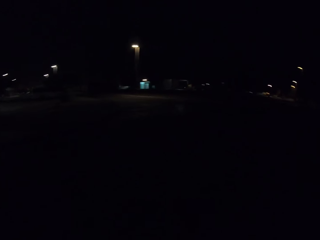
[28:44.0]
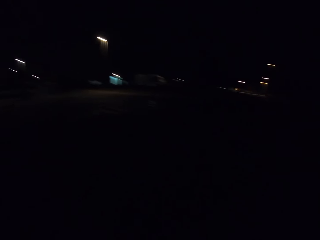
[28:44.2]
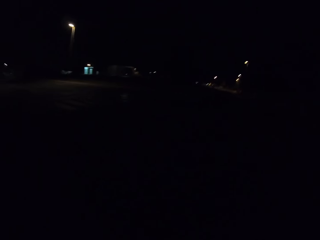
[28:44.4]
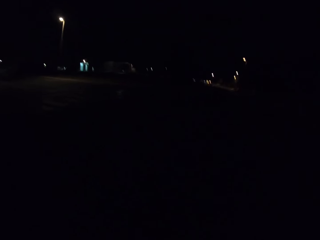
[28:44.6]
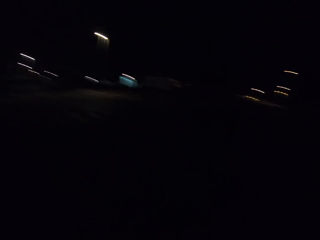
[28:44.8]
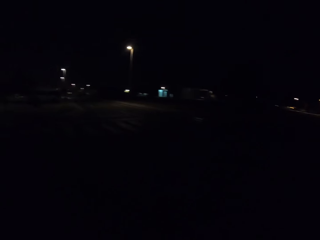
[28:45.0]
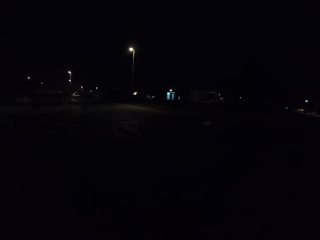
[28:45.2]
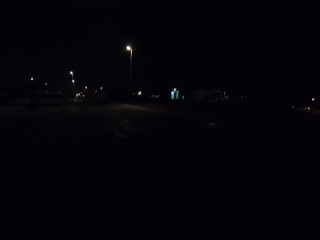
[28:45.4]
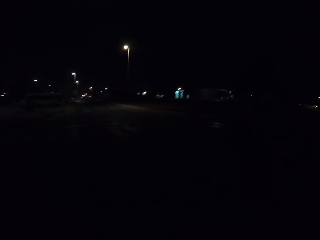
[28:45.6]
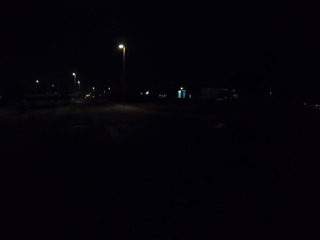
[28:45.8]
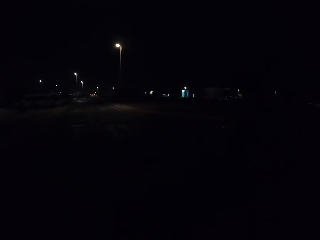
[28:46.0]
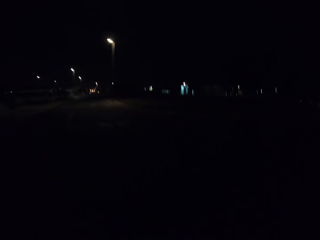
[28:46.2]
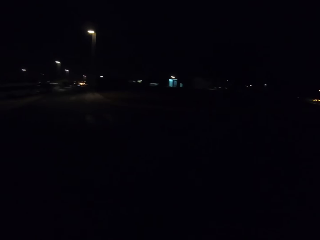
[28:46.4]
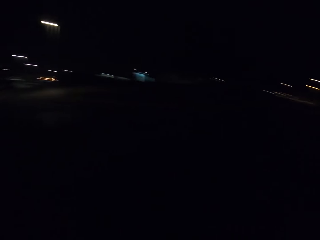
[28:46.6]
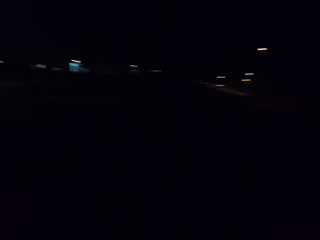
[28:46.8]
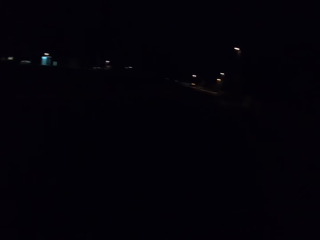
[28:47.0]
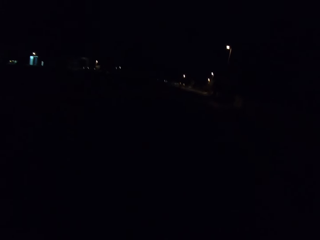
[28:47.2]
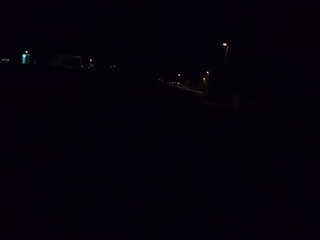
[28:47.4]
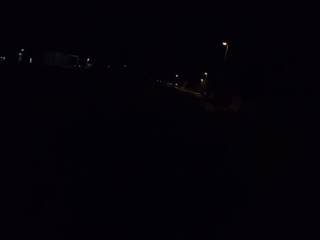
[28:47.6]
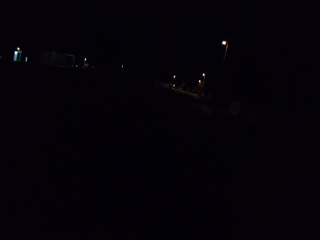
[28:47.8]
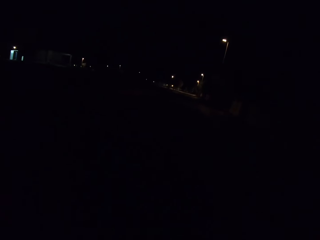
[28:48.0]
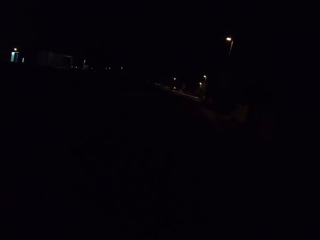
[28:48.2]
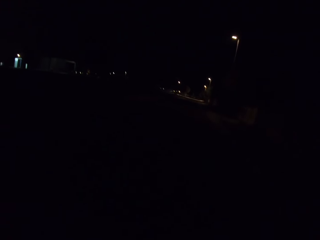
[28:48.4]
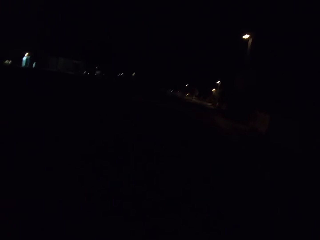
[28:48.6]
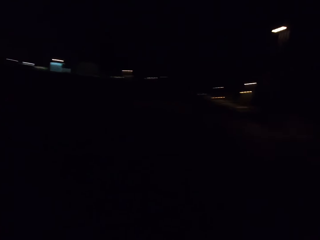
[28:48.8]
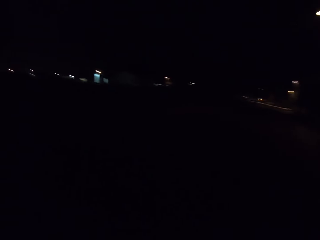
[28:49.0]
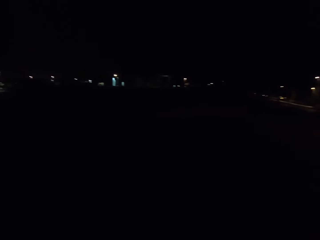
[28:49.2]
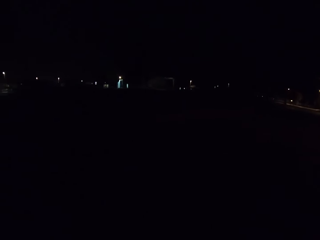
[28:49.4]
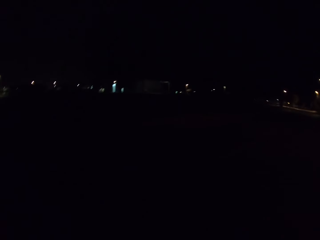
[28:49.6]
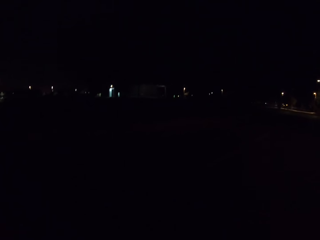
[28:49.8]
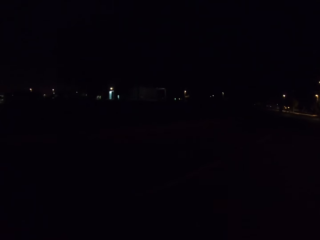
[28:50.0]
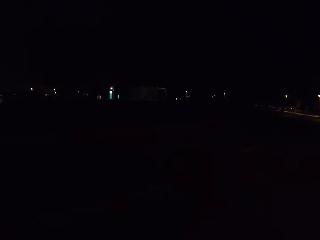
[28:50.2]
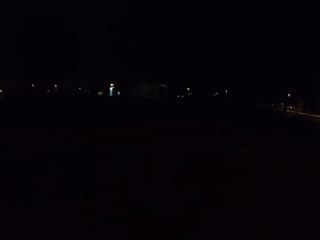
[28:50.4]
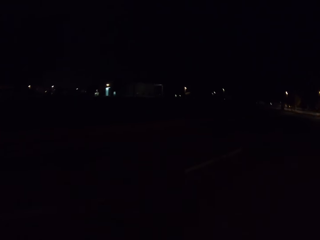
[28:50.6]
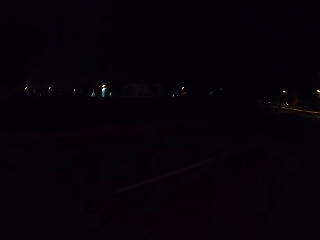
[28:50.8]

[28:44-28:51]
The camera wearer rides the bicycle and looks around.

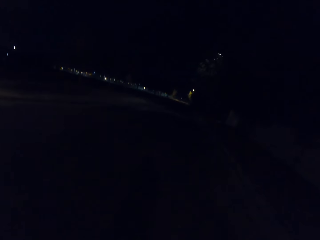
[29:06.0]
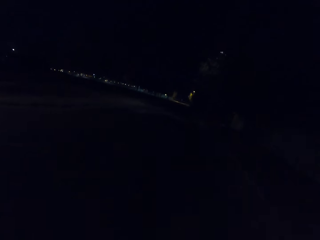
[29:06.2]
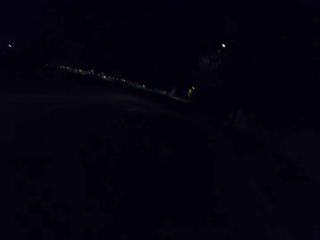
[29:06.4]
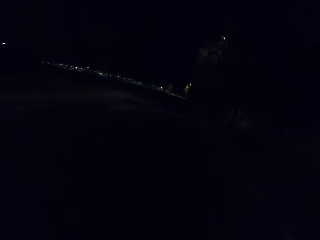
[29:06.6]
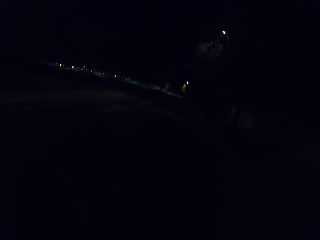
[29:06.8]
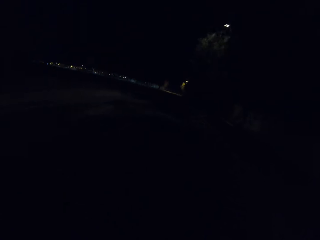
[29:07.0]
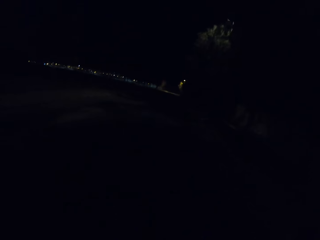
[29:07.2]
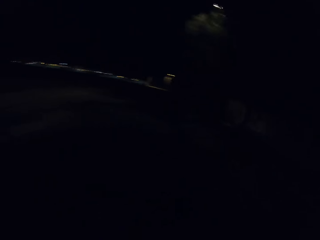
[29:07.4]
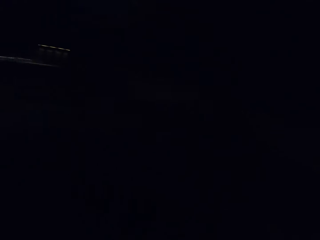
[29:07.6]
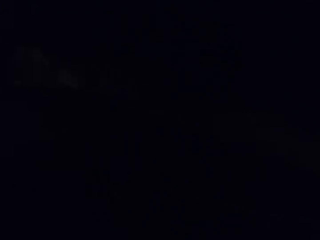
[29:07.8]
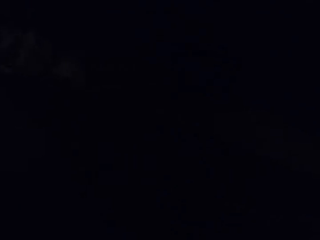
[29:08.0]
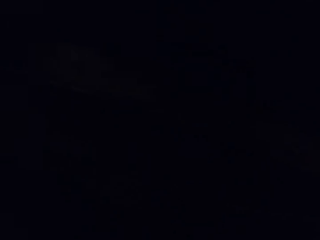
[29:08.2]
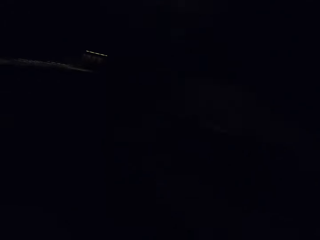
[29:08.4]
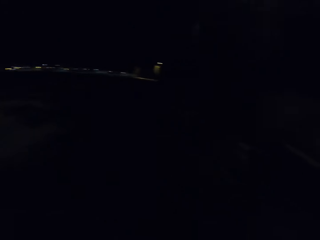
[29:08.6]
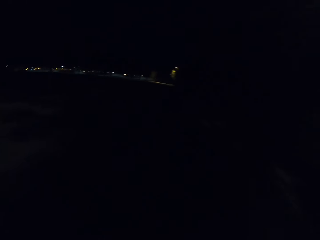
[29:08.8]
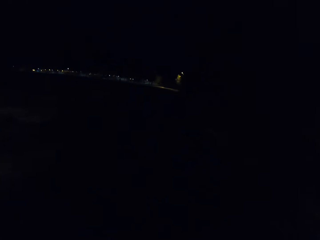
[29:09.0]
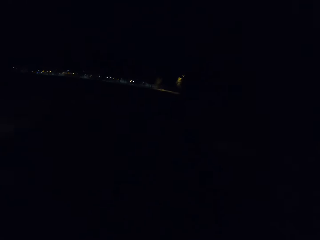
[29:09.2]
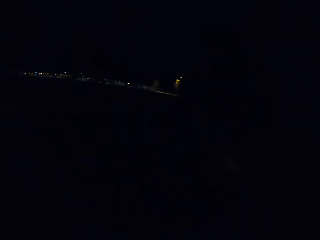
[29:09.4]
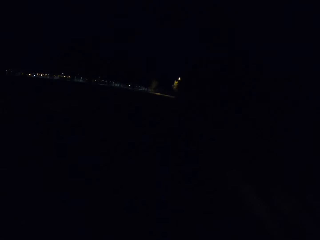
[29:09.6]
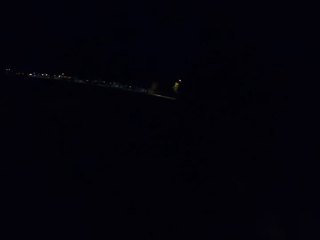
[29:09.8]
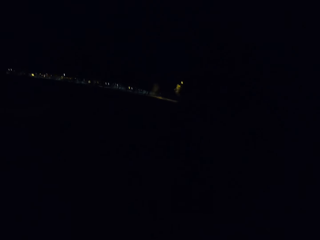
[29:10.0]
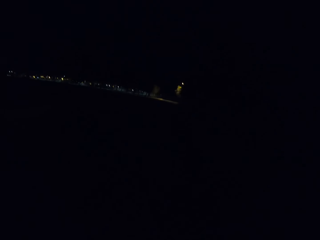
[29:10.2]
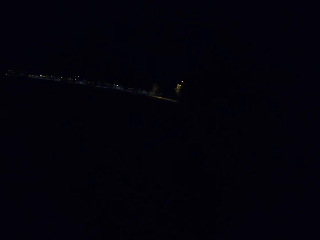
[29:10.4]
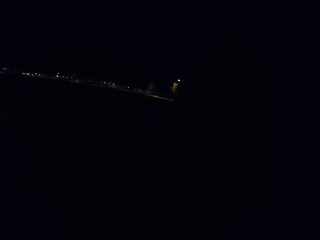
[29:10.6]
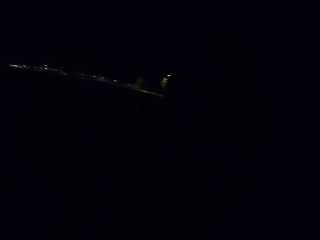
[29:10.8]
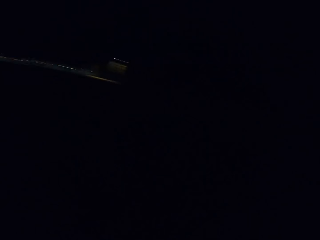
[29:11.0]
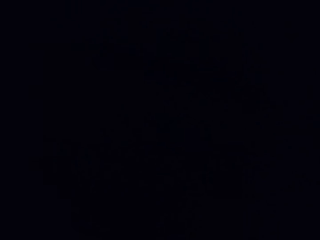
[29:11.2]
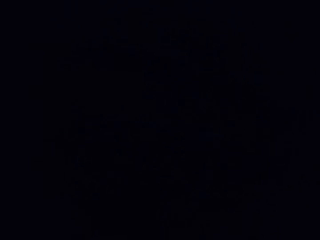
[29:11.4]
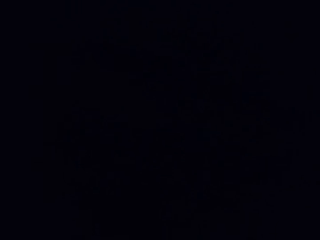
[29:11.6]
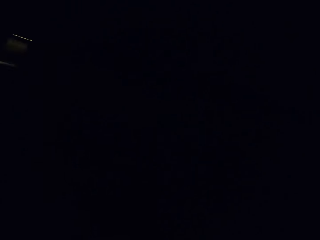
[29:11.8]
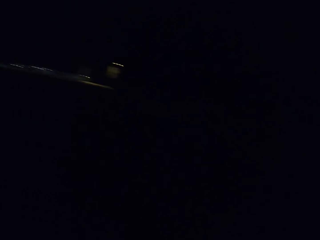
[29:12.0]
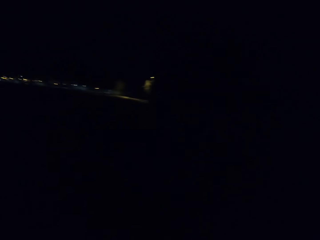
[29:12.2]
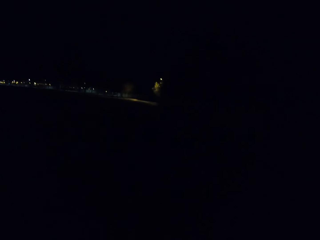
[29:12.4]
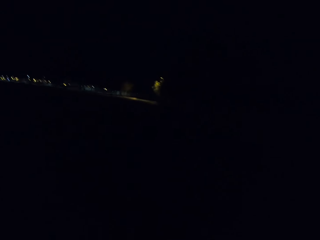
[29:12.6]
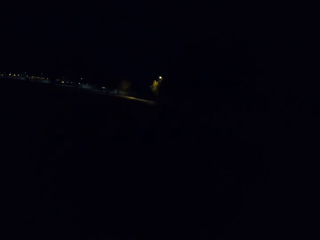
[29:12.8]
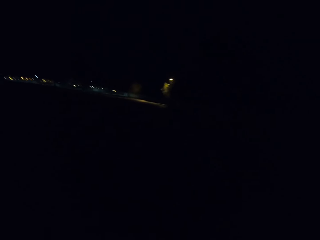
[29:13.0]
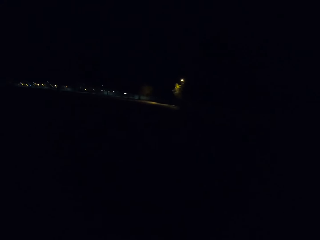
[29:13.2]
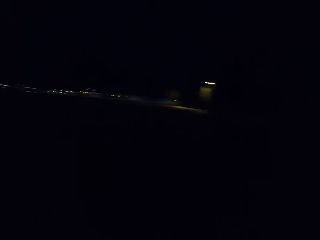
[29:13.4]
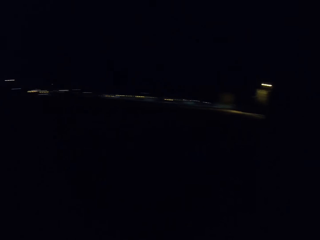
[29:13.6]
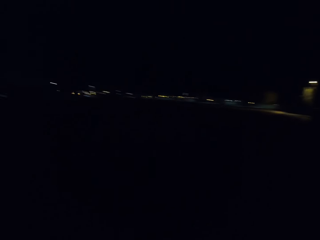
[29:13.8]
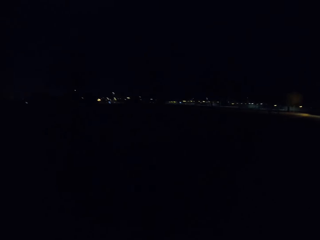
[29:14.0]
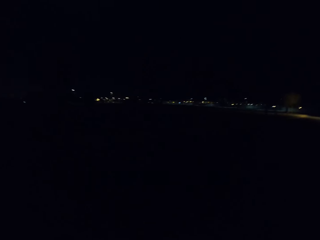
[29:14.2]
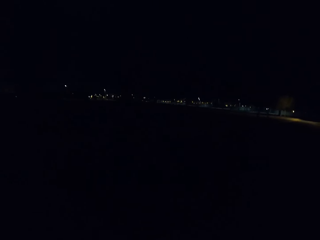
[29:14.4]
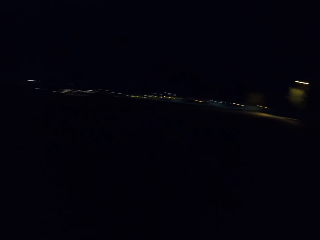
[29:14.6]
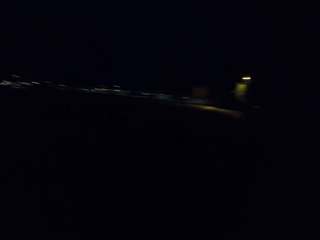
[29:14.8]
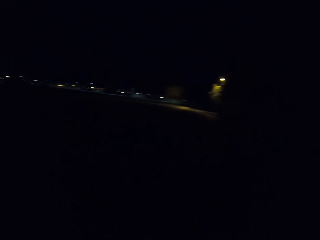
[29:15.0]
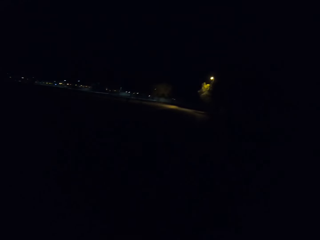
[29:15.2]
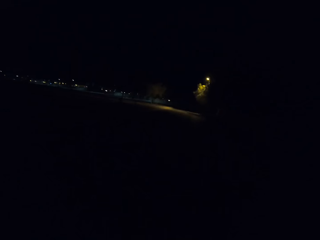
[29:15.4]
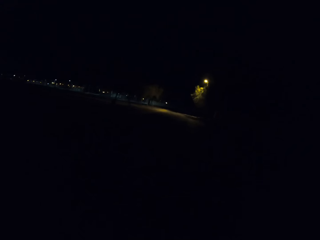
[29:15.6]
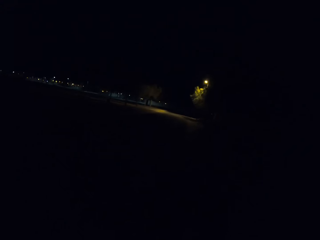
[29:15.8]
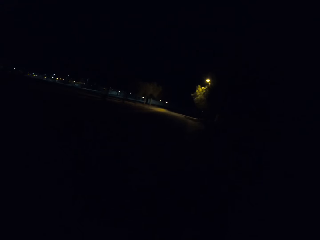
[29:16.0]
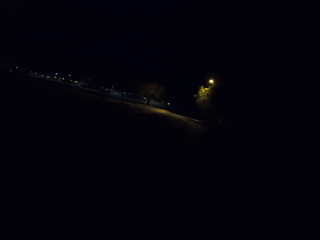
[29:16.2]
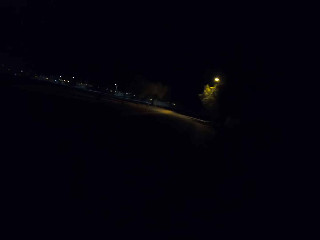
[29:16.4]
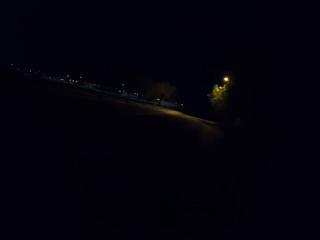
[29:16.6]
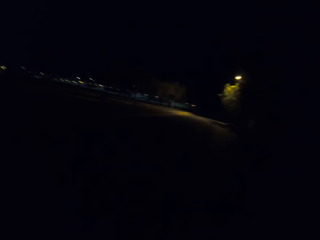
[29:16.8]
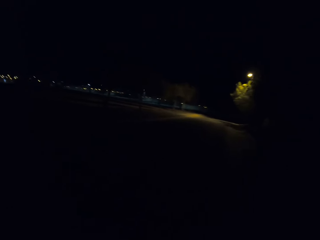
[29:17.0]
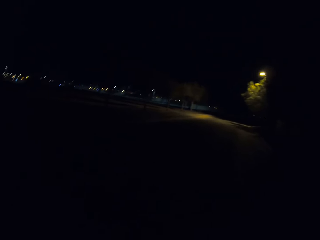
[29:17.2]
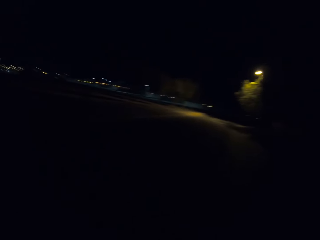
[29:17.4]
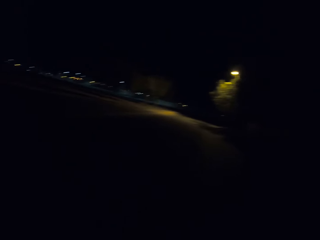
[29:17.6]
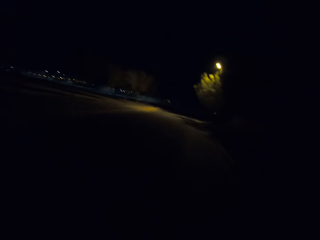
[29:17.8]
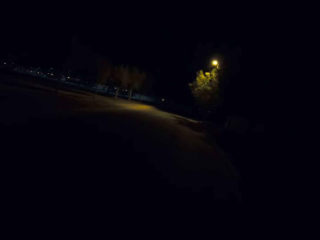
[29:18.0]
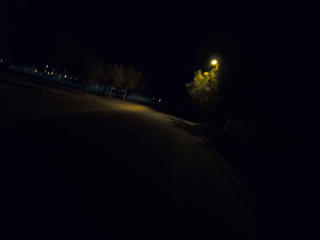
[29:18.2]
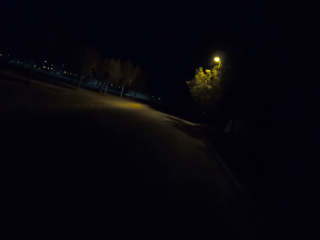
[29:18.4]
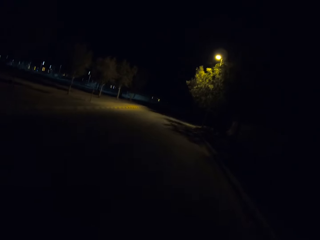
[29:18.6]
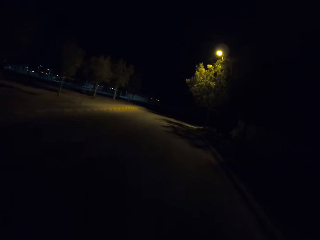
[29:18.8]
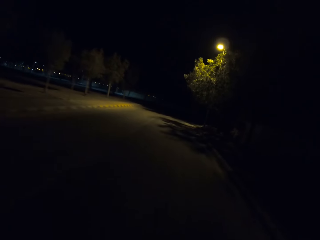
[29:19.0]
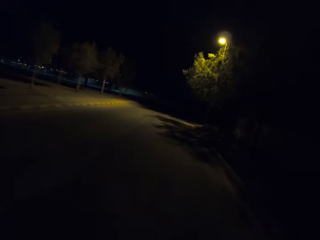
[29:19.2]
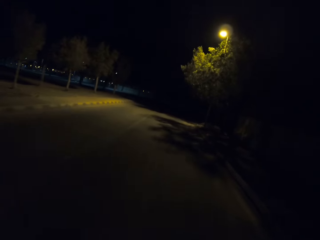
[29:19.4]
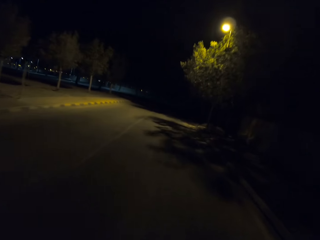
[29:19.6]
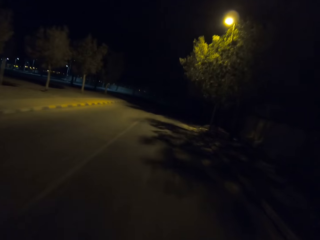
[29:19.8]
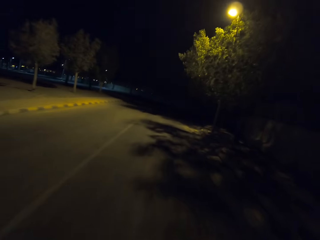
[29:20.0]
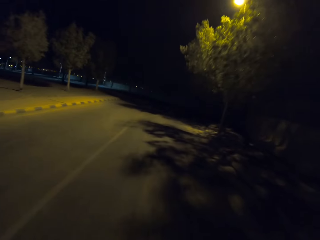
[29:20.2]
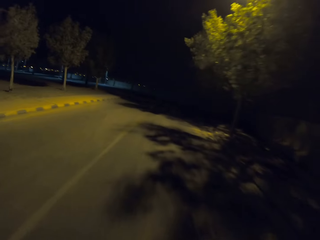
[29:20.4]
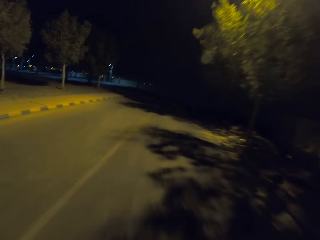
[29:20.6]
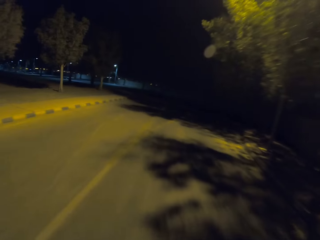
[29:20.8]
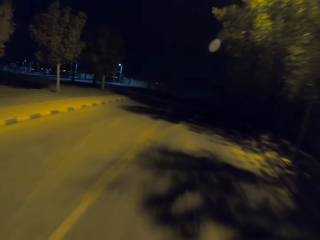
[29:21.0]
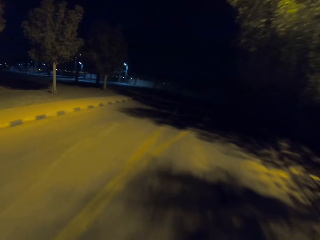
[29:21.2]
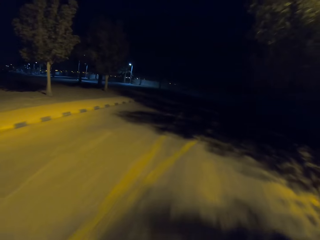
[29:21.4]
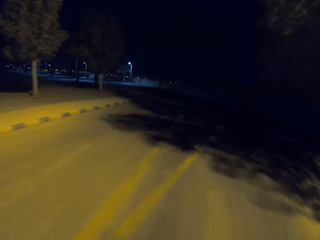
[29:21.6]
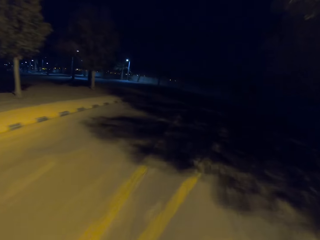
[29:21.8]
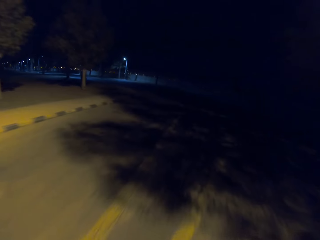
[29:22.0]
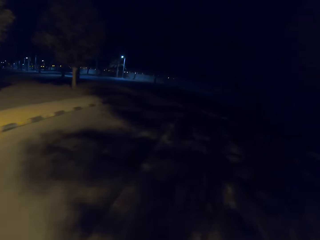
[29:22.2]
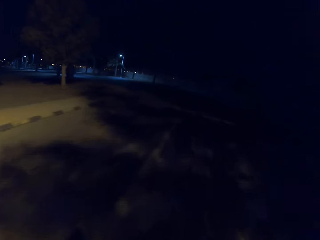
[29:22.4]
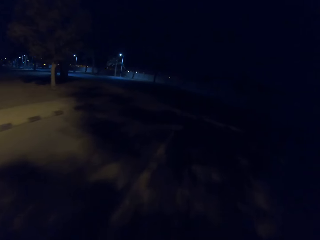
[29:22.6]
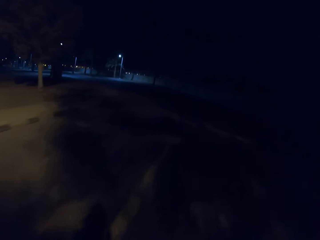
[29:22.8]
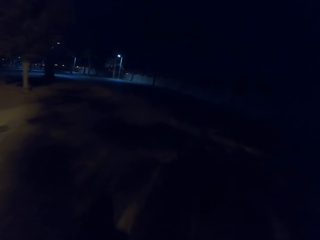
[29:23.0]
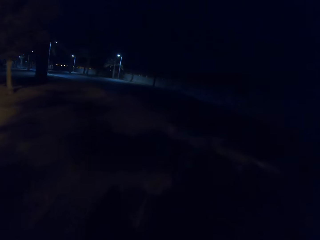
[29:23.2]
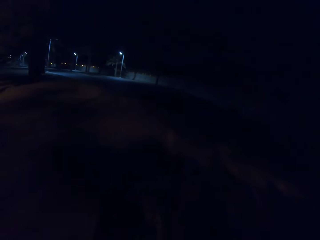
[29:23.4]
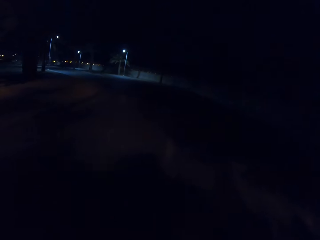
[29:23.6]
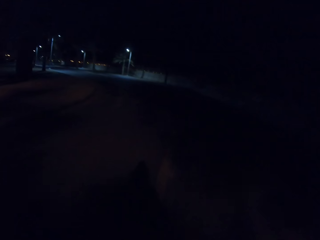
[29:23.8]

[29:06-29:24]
The camera wearer rides the bicycle and looks around. They ride the bicycle and look around.
